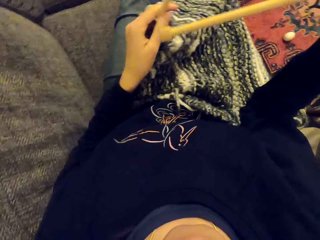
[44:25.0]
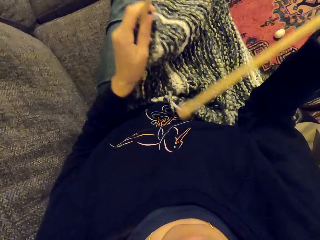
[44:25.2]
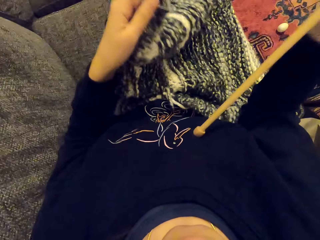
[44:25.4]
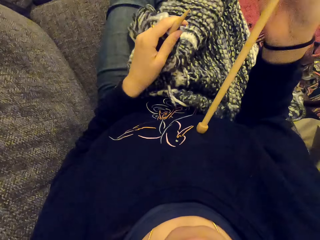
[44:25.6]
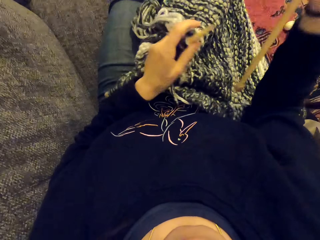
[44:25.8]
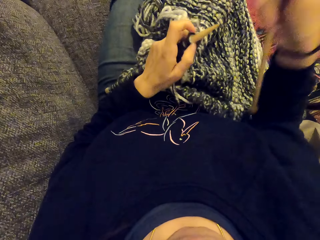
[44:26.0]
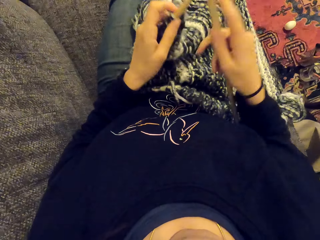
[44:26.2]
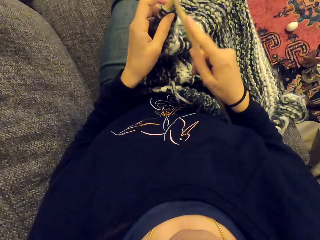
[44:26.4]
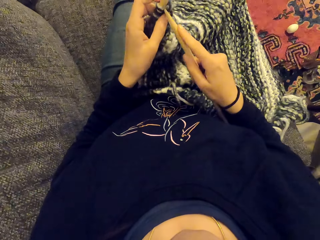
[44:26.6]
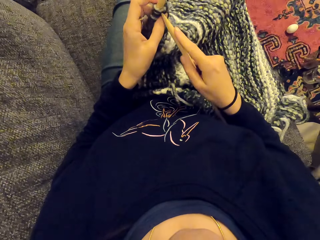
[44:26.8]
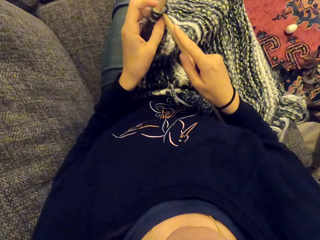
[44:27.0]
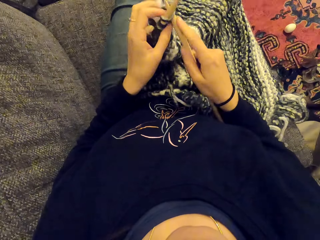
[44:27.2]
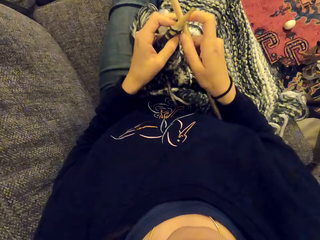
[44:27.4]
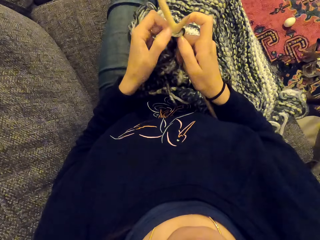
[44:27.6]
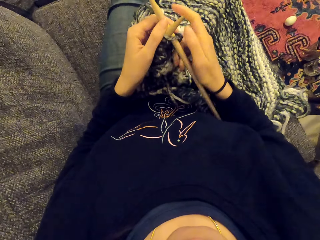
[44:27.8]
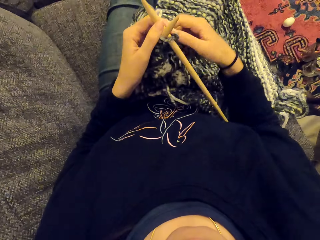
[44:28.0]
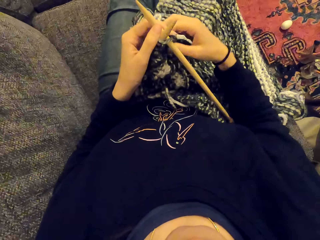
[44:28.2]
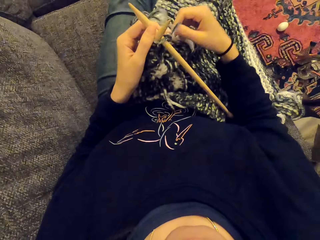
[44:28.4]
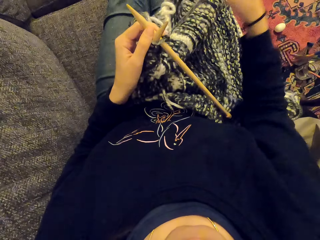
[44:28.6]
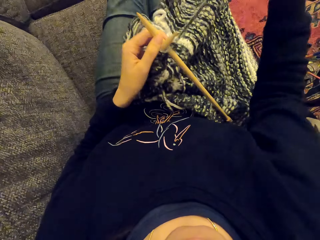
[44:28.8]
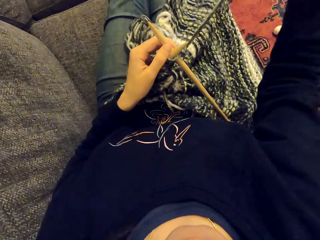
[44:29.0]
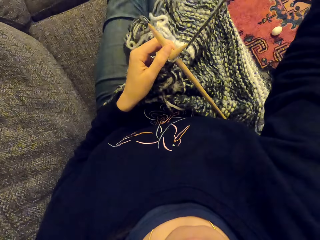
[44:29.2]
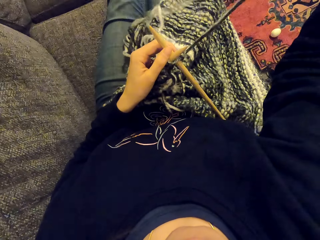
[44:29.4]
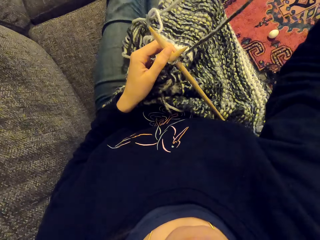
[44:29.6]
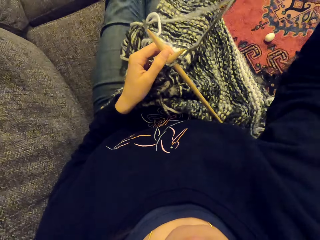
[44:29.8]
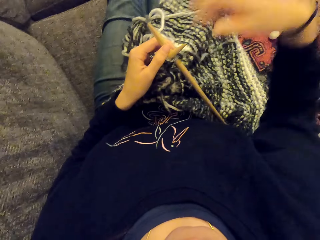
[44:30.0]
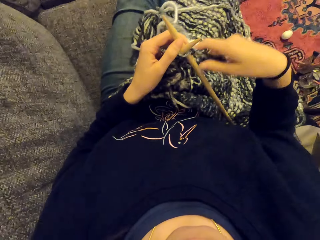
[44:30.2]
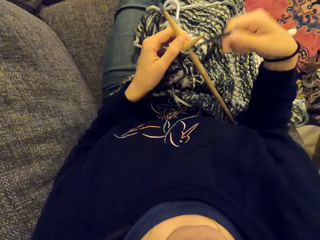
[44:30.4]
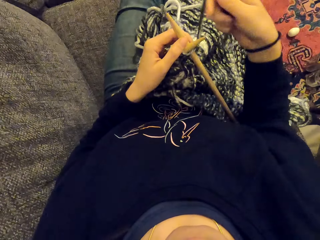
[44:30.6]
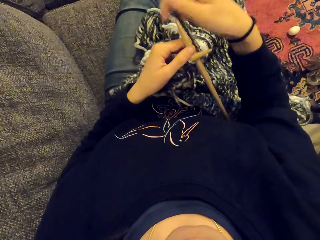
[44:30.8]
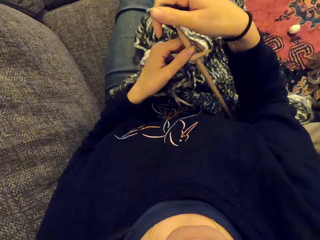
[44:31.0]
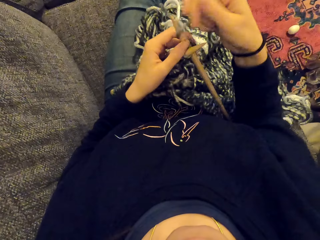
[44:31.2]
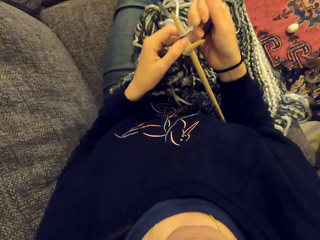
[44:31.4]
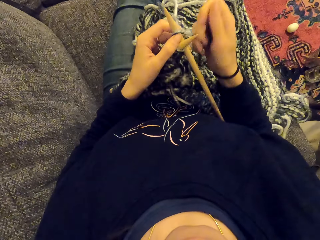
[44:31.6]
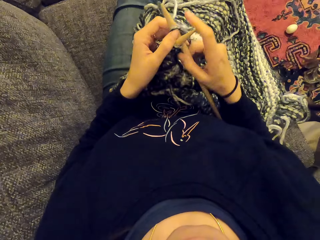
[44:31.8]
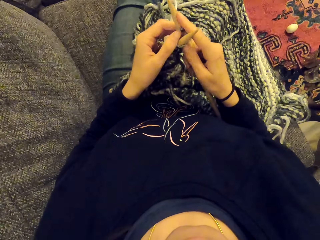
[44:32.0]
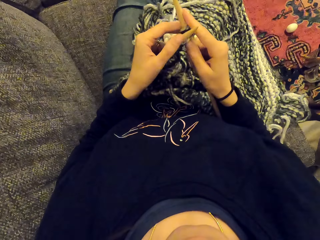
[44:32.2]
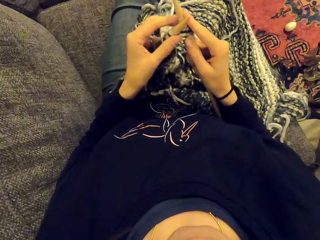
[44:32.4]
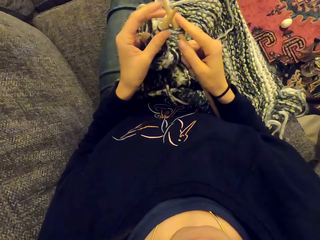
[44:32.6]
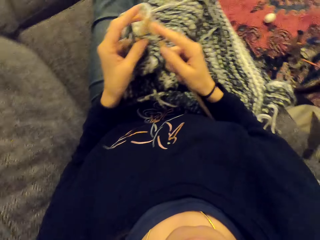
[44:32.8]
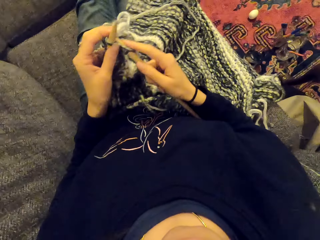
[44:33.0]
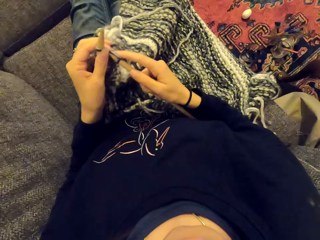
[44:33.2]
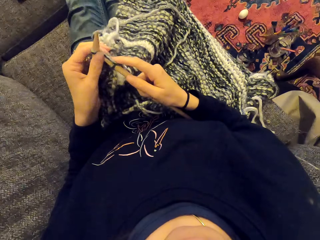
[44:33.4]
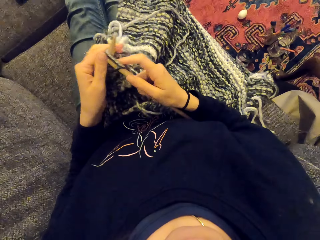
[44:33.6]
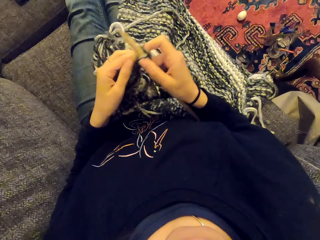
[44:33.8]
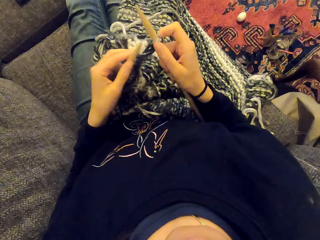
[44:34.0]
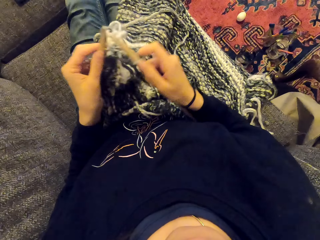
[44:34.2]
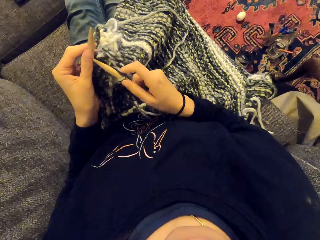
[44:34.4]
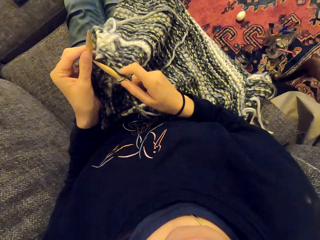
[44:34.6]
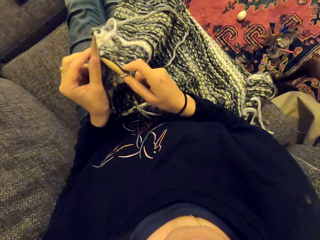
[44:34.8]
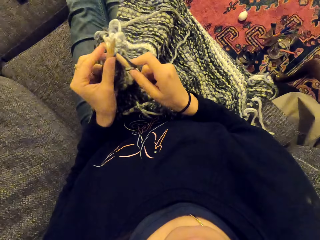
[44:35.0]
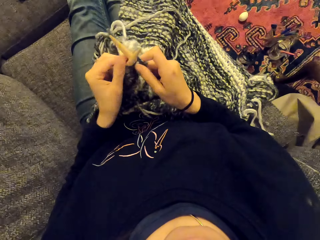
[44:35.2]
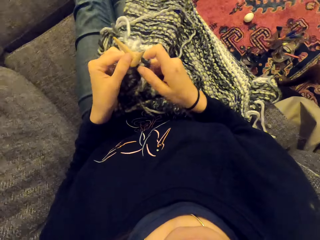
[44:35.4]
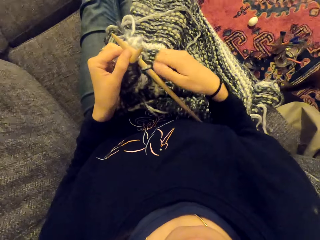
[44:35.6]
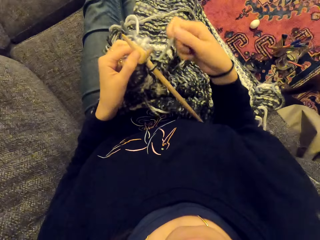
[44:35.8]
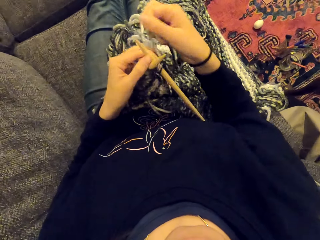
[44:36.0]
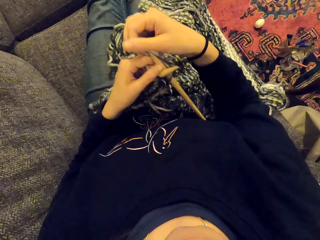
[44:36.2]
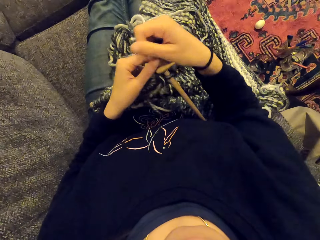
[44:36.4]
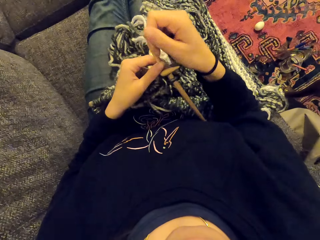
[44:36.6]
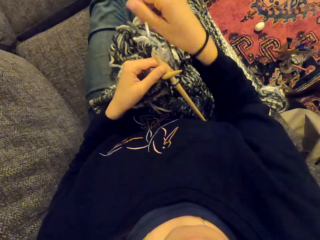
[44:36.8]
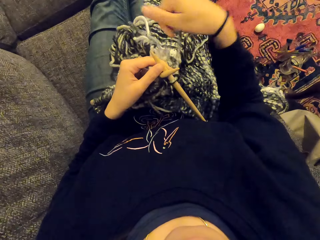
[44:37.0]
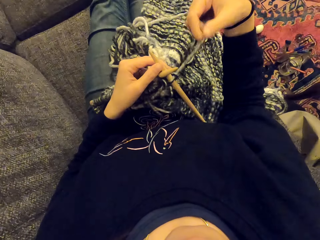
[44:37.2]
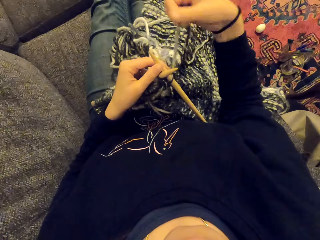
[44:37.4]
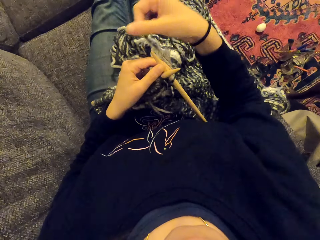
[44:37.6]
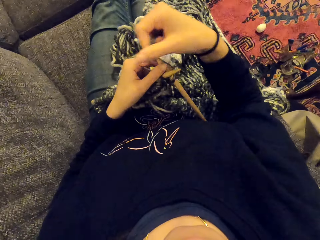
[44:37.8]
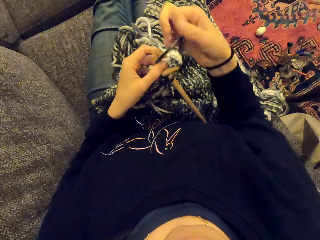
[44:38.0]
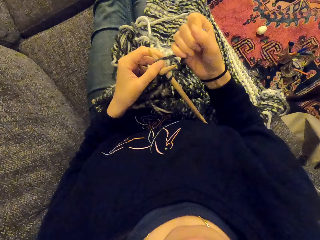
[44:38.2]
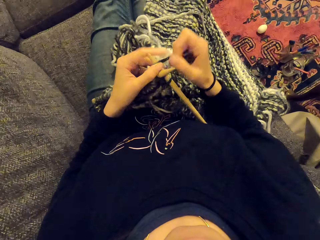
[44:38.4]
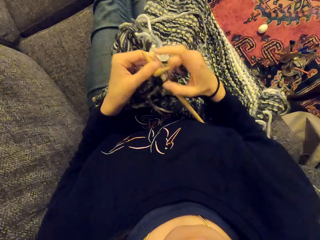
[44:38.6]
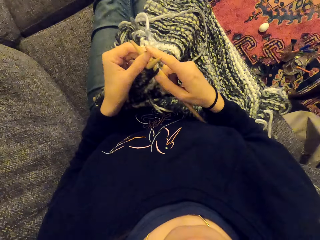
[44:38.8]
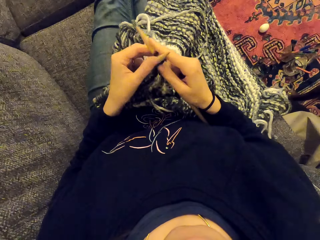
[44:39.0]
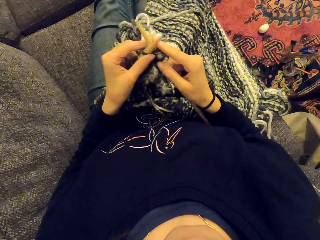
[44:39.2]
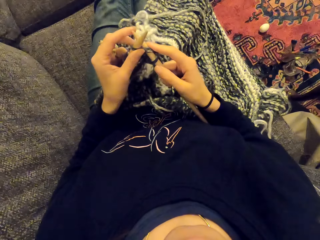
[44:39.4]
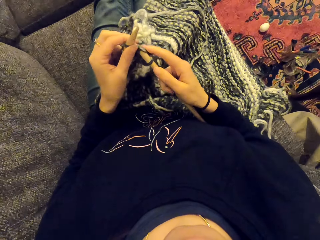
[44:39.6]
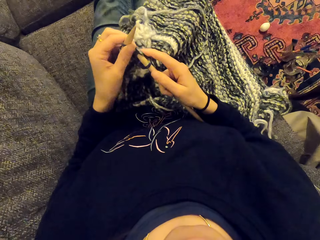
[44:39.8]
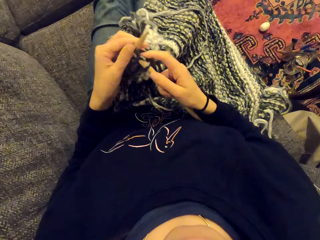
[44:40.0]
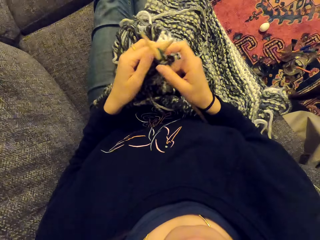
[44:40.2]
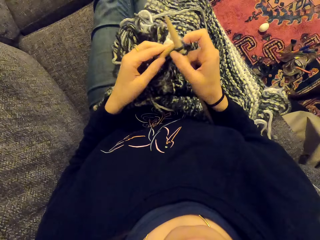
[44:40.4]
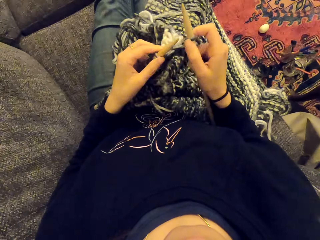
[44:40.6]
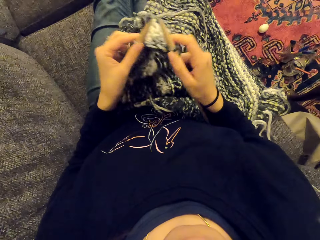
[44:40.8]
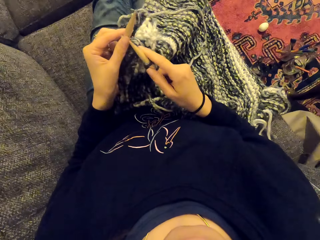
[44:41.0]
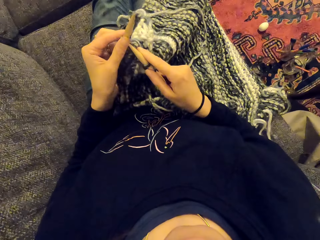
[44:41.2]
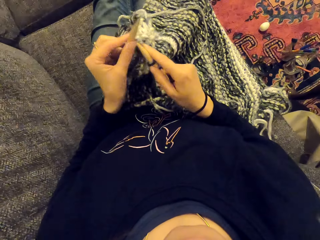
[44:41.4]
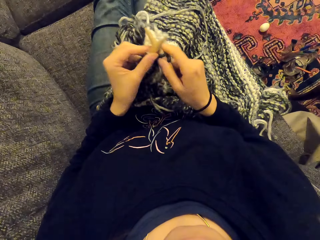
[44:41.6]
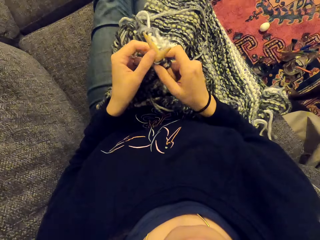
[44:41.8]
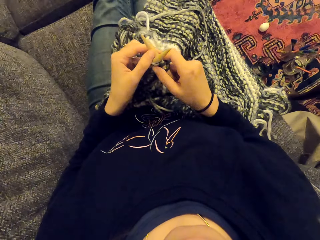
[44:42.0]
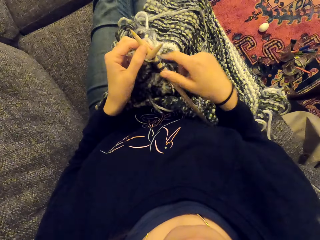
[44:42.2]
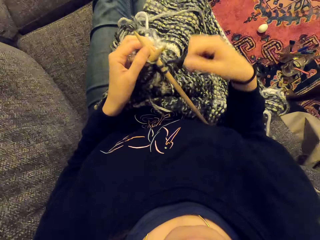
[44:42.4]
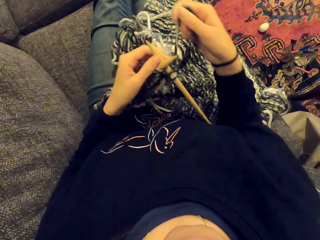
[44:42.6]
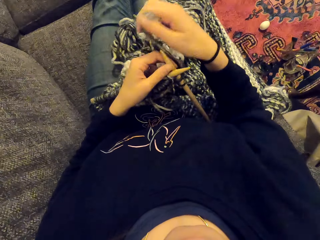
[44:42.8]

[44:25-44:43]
The camera wearer sews the piece of cloth. They knit the fabric. They pull the rope. They sew the piece of cloth.

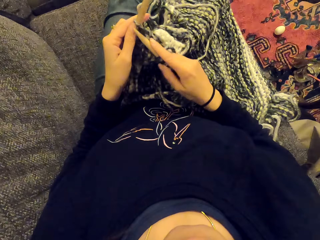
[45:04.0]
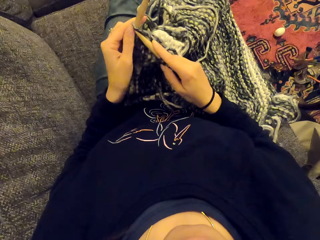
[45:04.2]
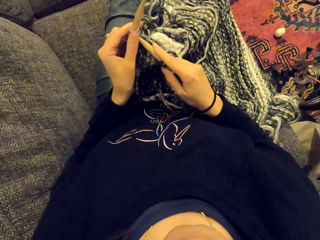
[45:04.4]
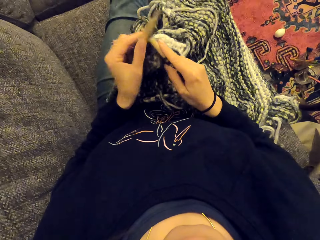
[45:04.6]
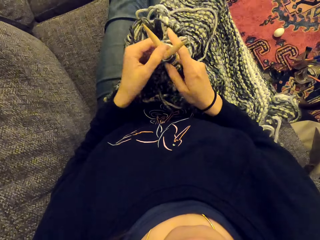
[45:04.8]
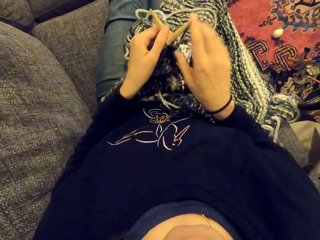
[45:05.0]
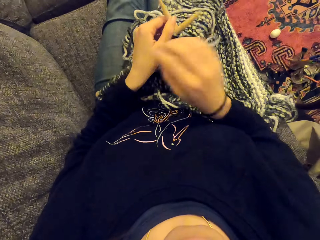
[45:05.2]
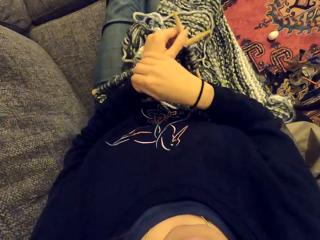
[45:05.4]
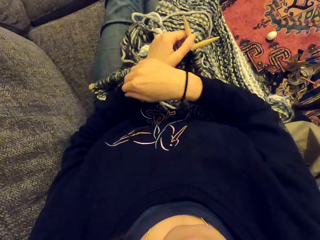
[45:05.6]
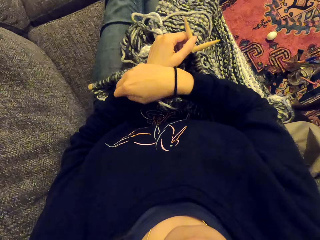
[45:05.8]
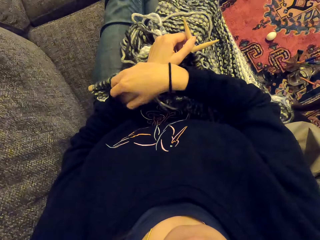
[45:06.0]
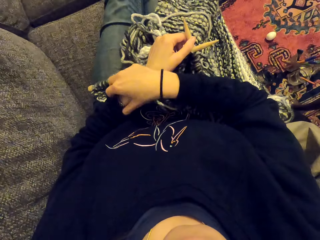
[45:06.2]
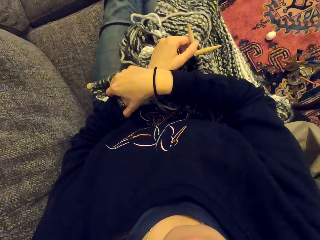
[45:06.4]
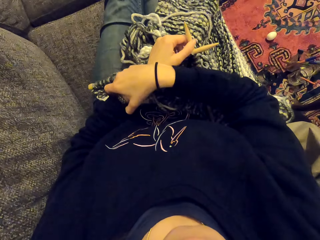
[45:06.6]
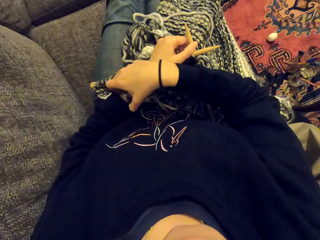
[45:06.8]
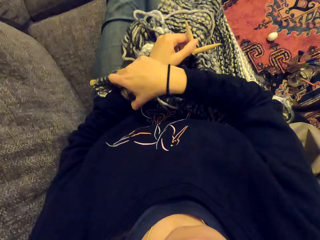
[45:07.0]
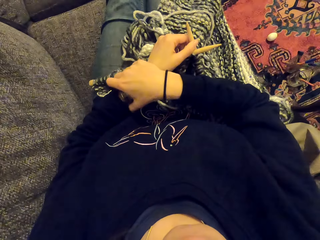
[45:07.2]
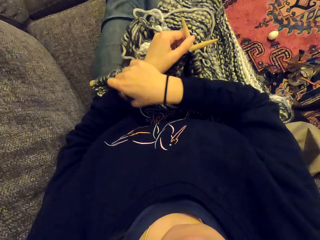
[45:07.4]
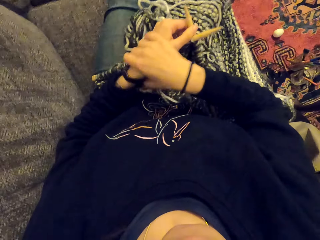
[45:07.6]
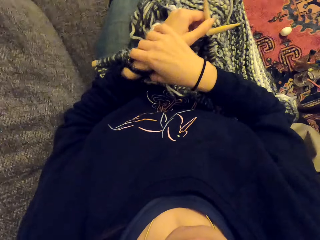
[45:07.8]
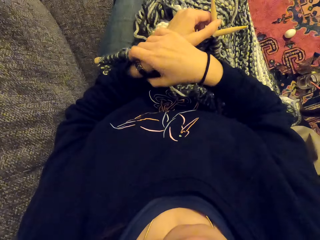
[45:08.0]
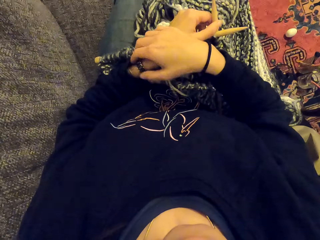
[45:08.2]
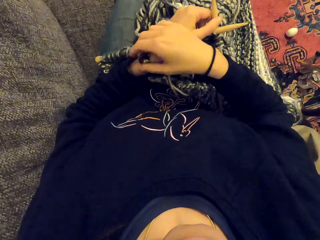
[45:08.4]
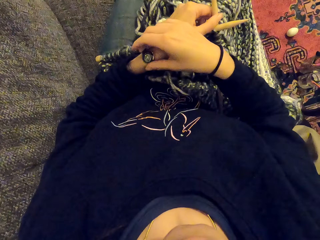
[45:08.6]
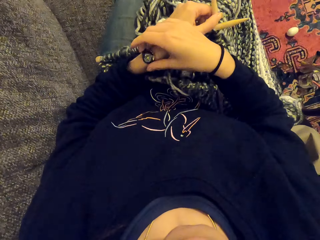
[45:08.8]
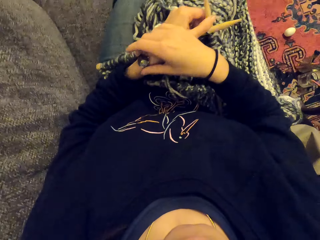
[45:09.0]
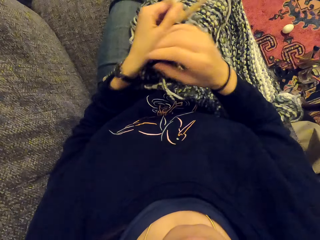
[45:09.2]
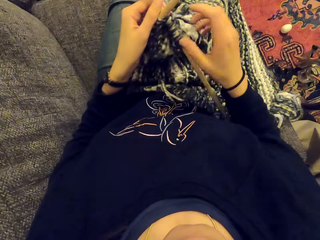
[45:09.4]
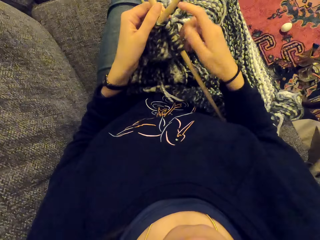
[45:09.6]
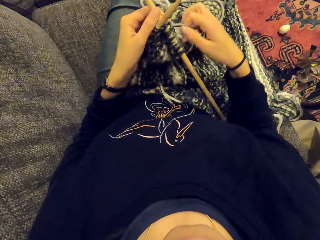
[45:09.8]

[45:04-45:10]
The camera wearer looks at the wrist watch.
